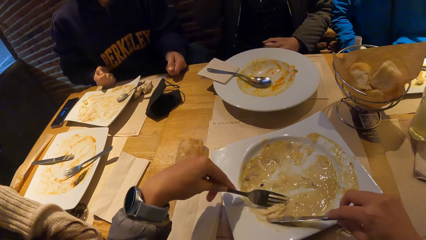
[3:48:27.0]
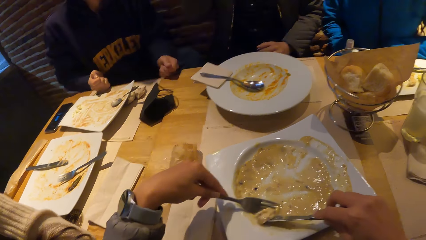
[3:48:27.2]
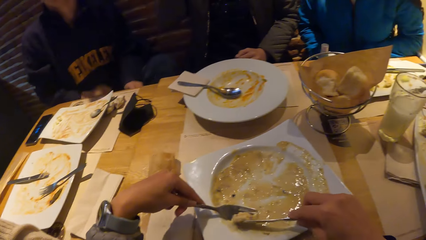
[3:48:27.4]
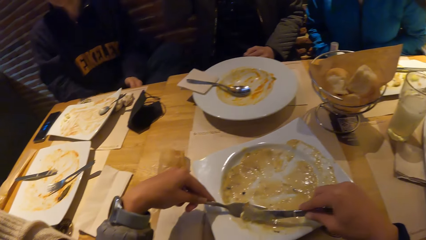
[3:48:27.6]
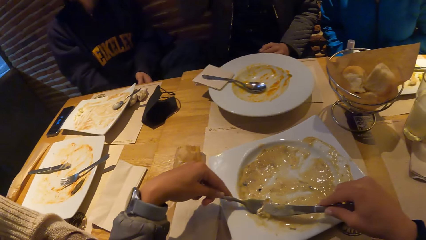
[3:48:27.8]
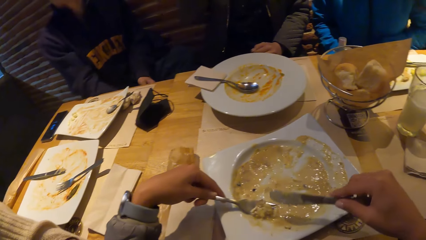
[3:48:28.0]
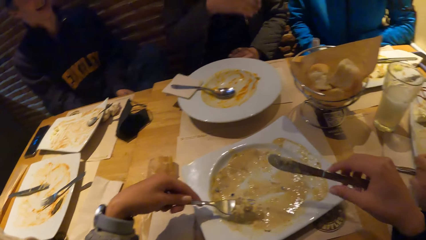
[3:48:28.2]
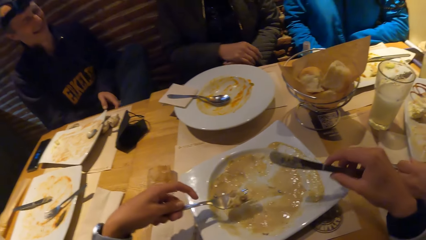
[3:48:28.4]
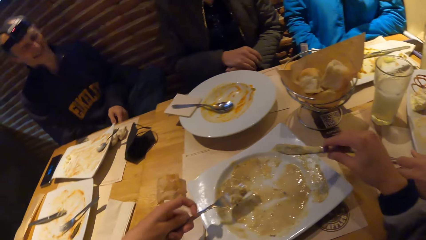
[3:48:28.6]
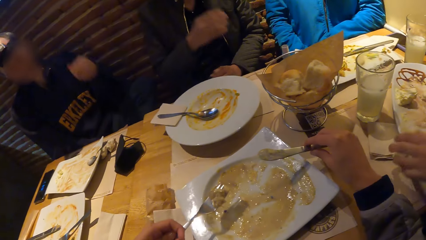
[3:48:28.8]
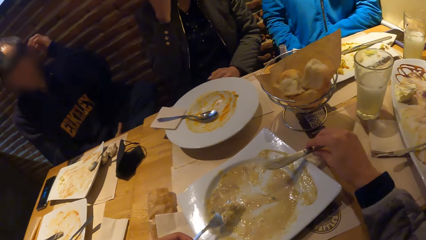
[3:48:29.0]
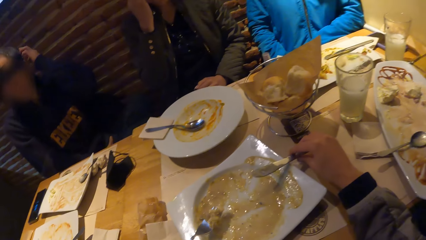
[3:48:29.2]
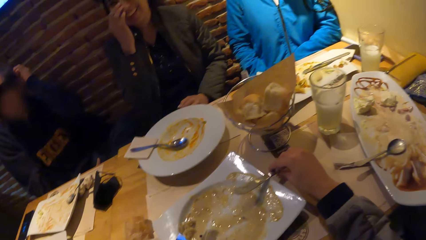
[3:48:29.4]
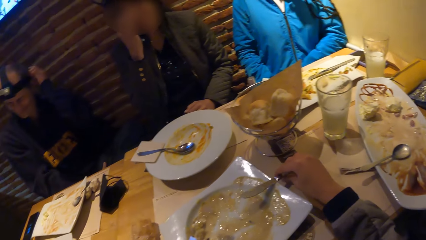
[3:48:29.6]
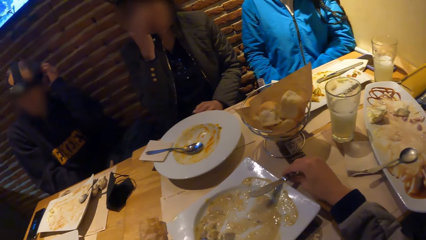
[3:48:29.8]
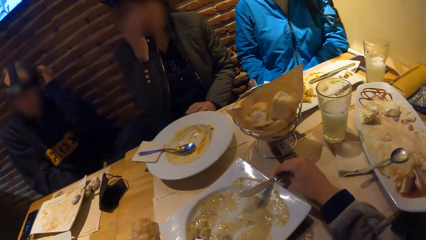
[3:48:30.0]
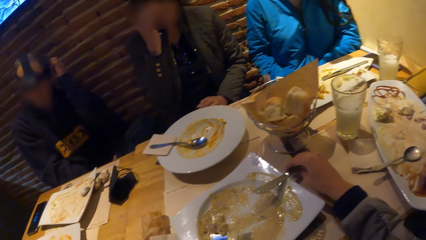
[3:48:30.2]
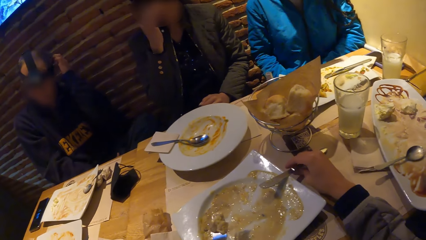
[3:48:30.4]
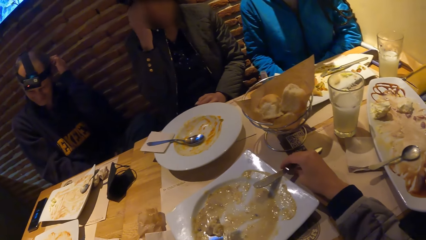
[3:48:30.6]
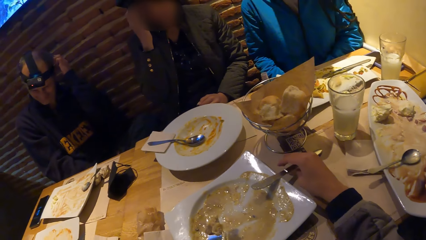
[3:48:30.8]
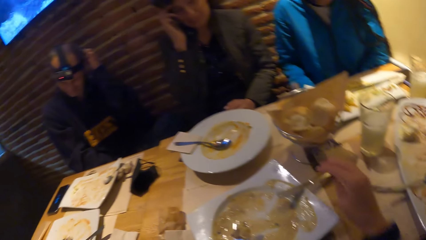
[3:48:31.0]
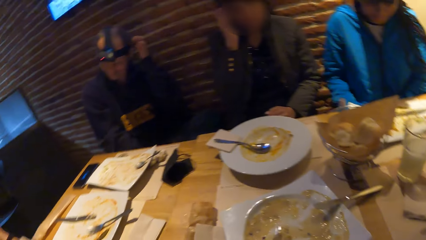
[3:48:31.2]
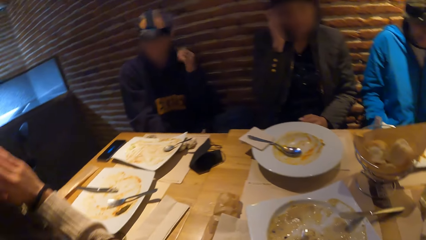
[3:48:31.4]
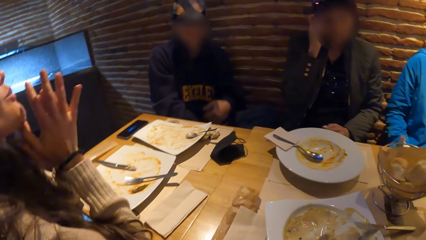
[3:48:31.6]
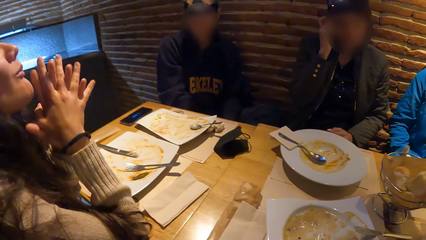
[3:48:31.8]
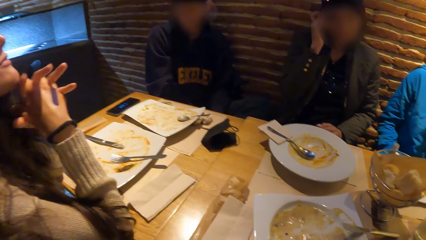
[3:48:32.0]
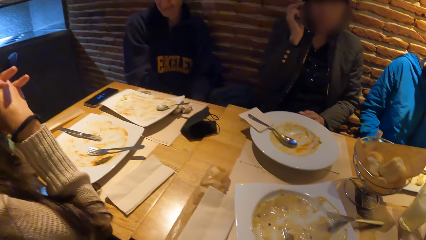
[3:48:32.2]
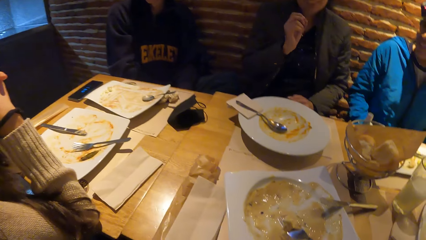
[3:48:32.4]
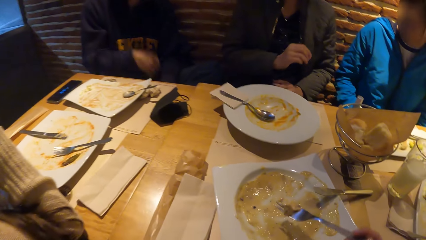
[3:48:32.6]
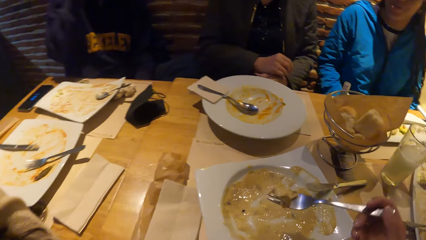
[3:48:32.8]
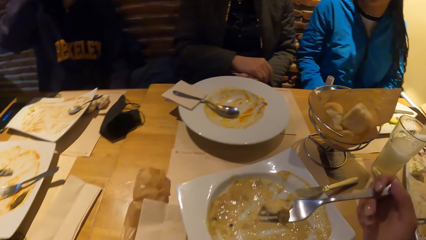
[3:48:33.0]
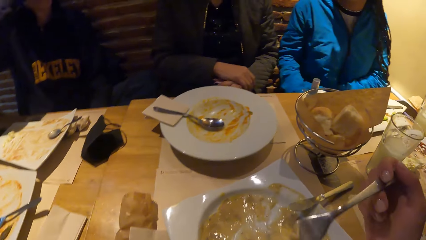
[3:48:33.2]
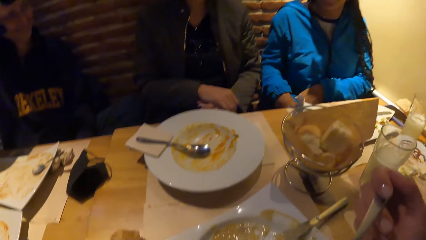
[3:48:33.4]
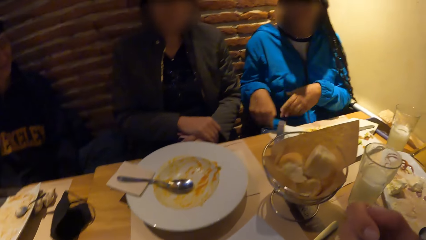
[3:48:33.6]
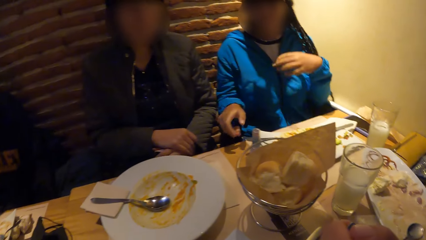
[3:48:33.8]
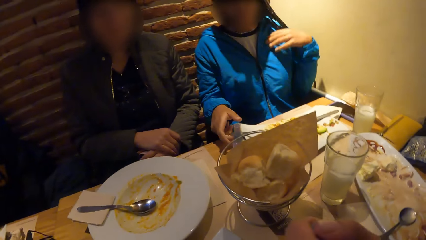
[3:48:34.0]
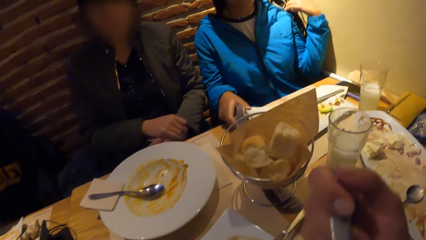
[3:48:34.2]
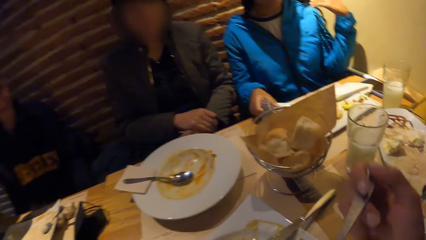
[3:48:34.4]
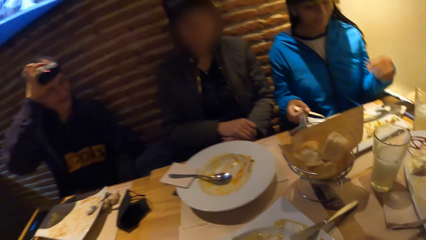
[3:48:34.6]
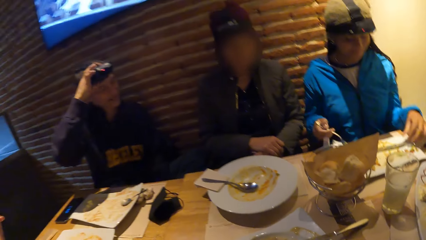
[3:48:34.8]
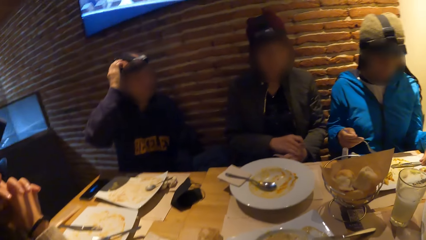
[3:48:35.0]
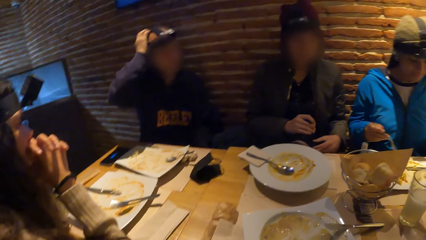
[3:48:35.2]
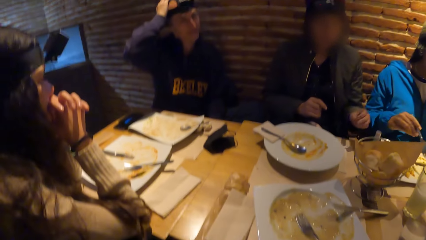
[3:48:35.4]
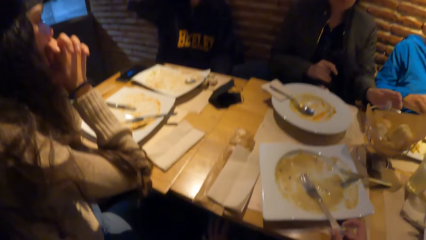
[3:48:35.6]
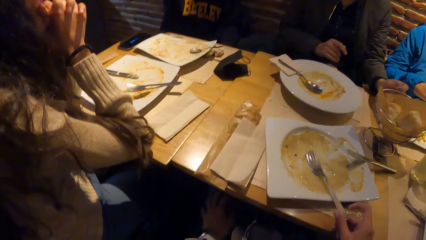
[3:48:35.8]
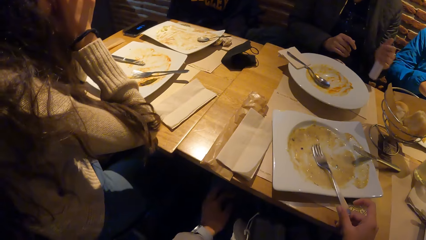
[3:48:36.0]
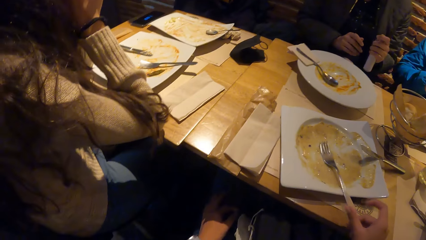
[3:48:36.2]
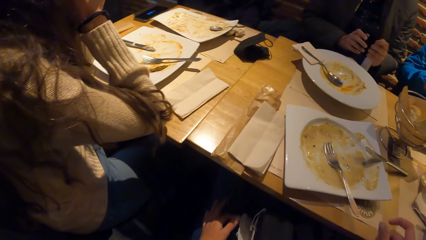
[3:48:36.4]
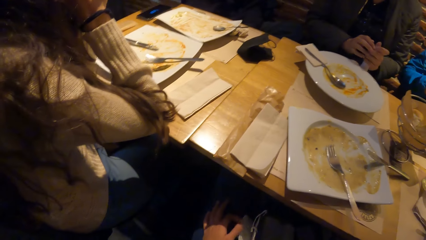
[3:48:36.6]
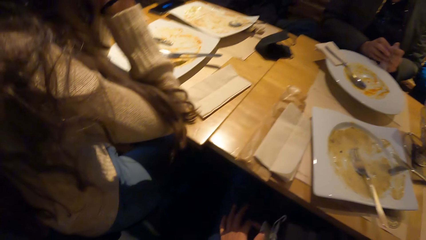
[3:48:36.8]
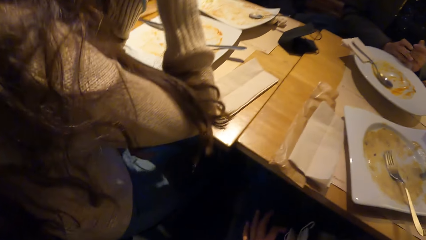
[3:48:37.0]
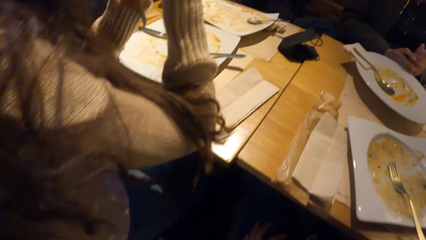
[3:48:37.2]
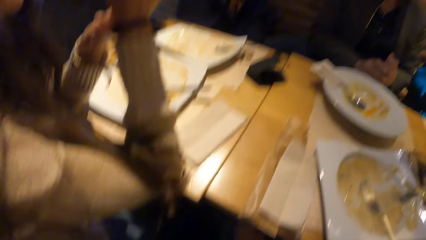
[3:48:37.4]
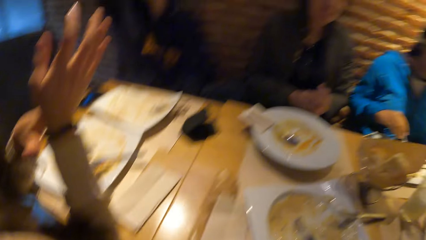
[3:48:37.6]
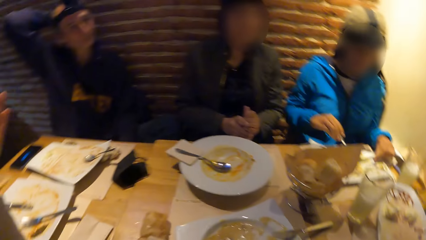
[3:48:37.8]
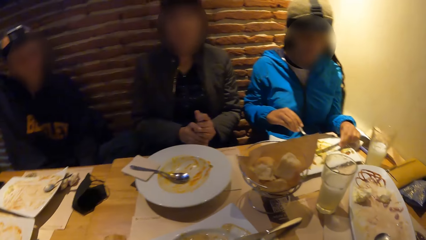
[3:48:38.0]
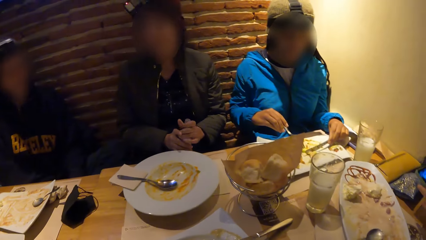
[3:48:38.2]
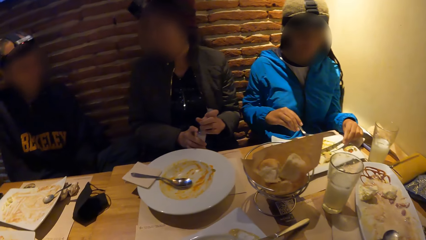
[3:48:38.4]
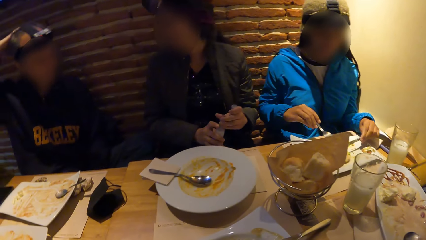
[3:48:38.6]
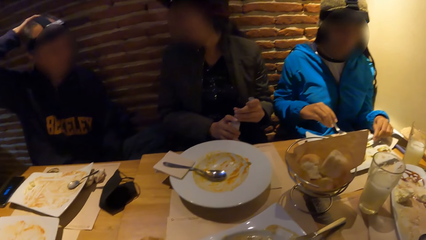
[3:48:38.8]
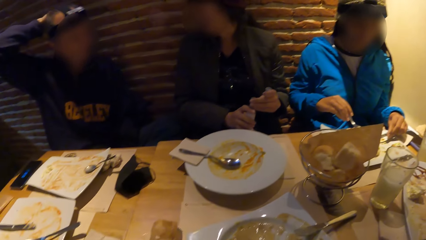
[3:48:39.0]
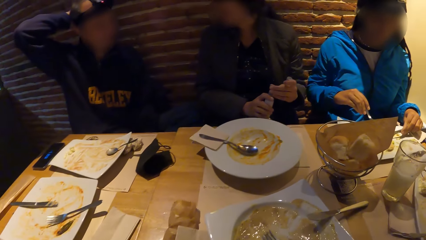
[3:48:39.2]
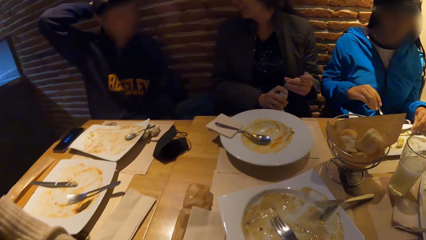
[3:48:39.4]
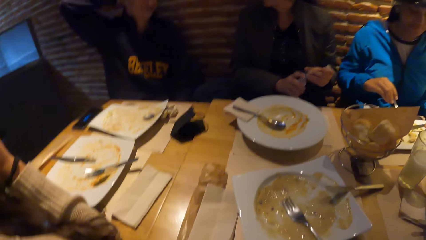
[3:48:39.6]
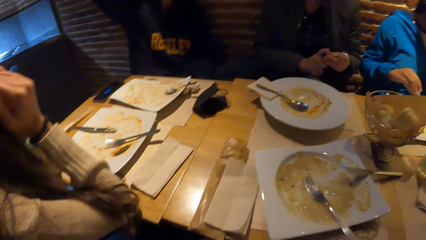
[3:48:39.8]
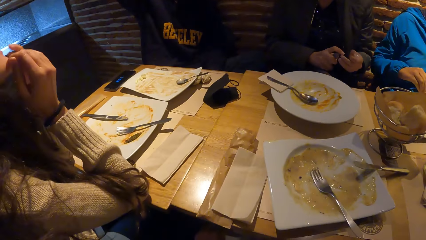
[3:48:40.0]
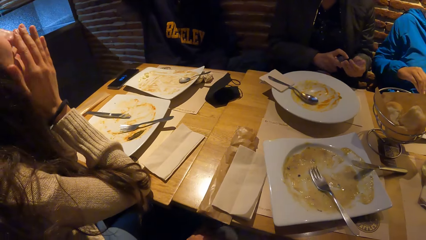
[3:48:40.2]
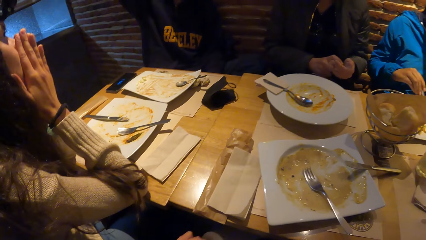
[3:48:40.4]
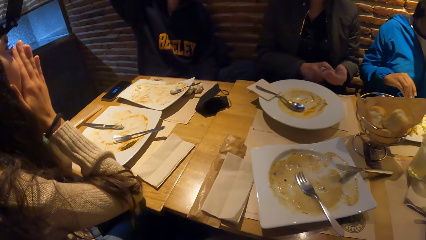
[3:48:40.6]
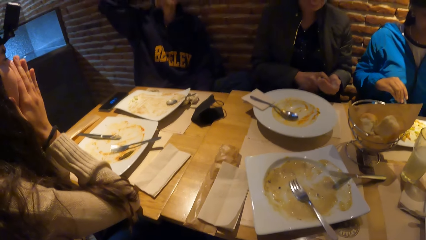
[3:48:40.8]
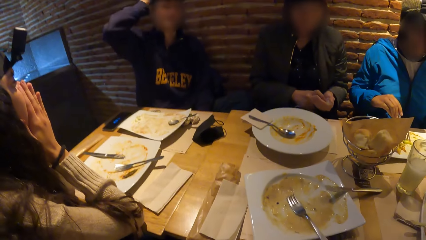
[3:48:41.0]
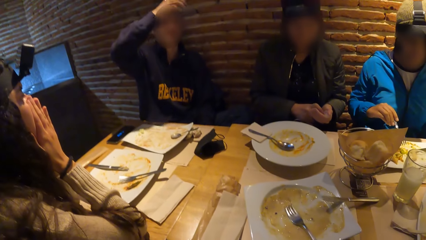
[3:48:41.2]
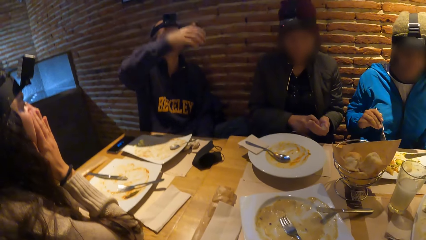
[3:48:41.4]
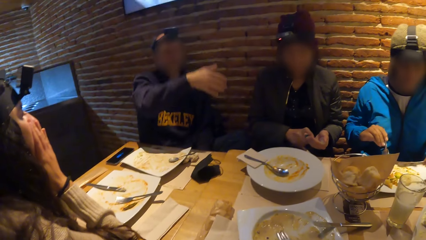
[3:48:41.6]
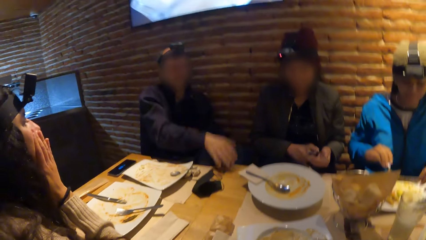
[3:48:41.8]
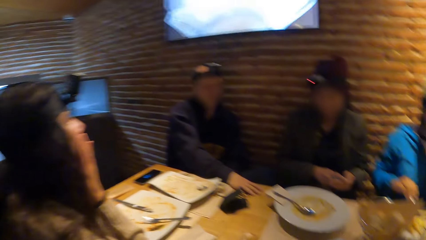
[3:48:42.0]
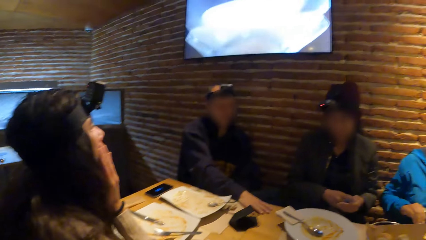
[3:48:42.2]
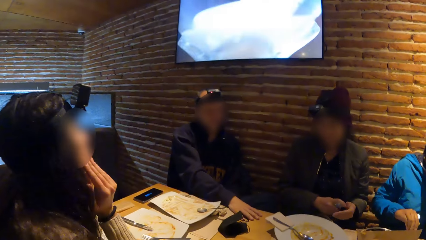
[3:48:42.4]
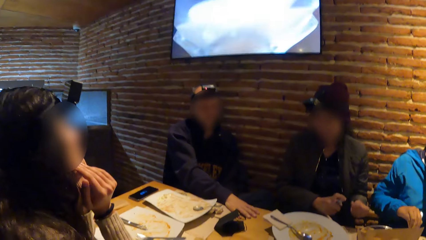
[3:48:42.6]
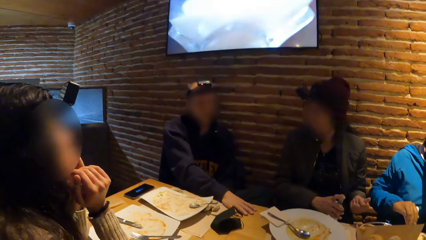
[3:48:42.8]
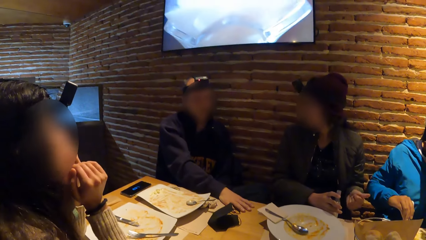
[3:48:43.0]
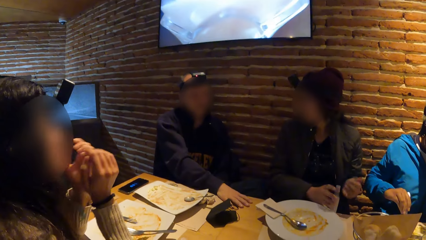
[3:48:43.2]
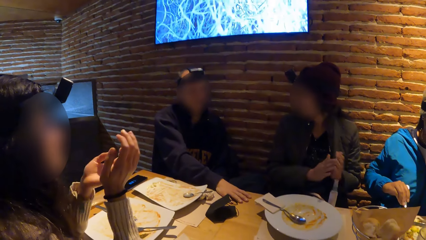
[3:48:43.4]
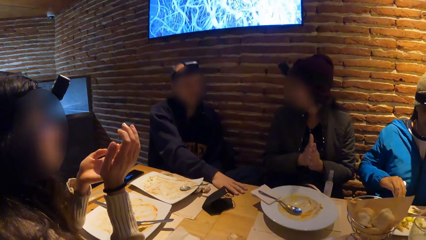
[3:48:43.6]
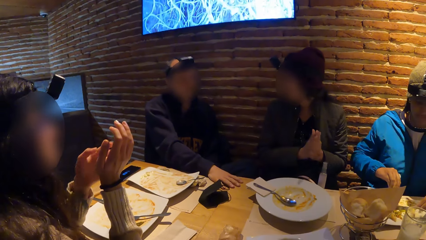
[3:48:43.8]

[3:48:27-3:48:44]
The camera wearer scoops up food with the knife and the fork in both hands. He drops the knife on the plate with his right hand. He lifts the fork with food to his mouth with his right hand. He eats pasta. He looks around and drops the fork on the plate with his right hand.
